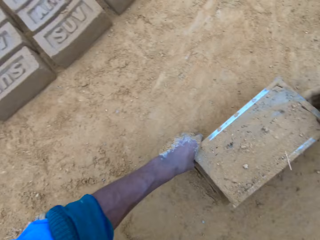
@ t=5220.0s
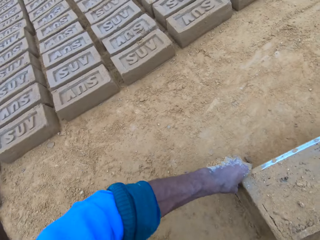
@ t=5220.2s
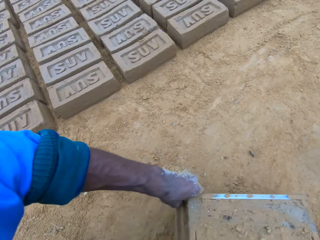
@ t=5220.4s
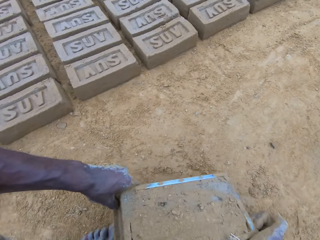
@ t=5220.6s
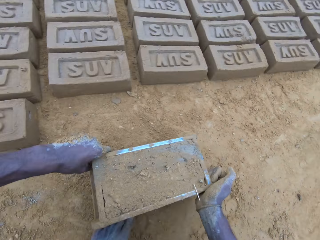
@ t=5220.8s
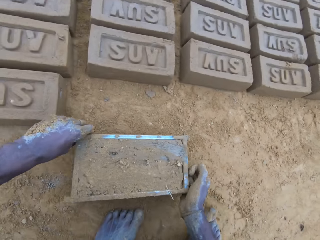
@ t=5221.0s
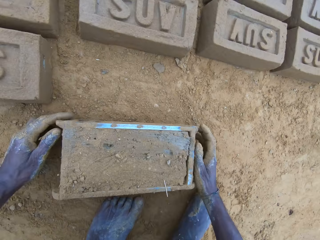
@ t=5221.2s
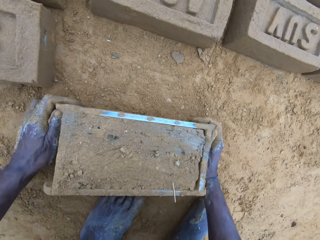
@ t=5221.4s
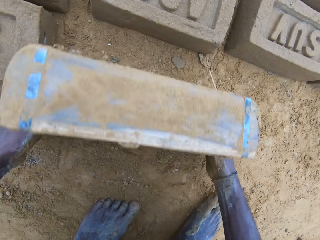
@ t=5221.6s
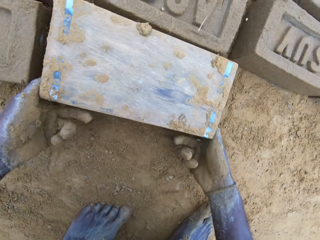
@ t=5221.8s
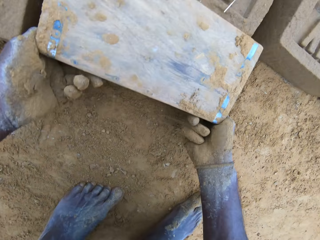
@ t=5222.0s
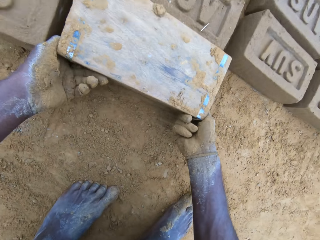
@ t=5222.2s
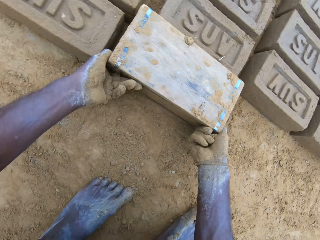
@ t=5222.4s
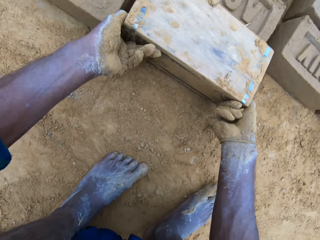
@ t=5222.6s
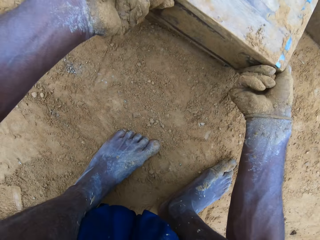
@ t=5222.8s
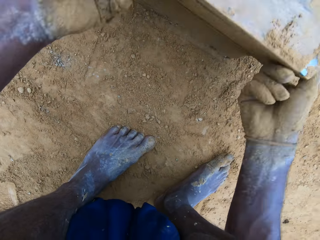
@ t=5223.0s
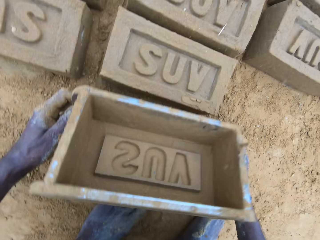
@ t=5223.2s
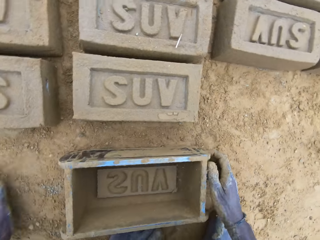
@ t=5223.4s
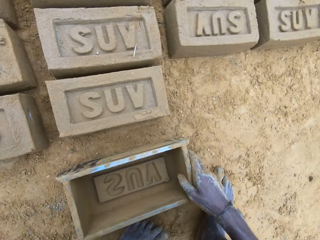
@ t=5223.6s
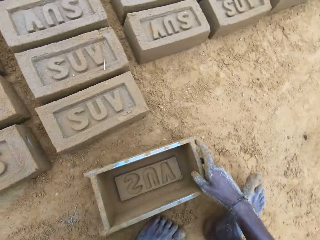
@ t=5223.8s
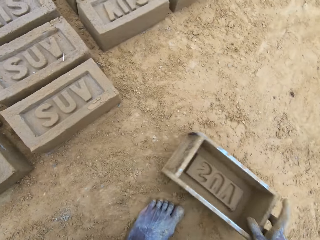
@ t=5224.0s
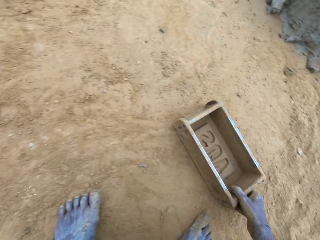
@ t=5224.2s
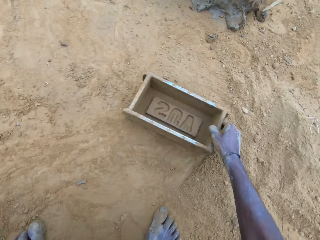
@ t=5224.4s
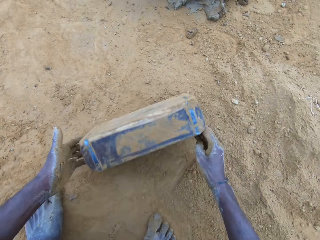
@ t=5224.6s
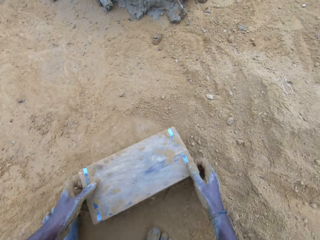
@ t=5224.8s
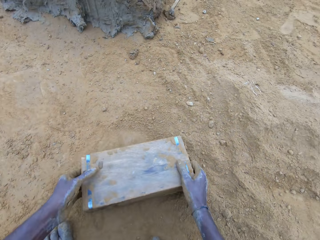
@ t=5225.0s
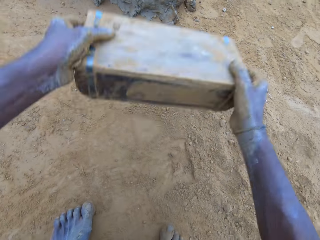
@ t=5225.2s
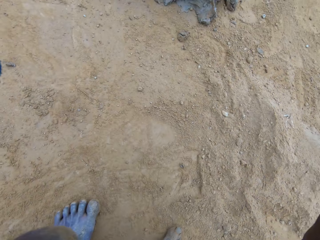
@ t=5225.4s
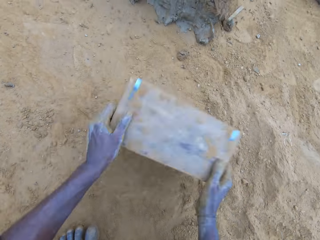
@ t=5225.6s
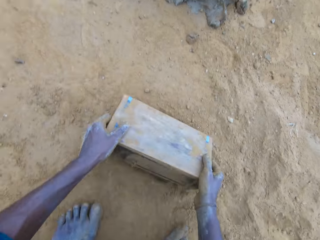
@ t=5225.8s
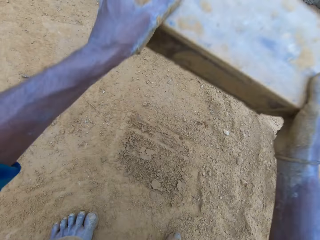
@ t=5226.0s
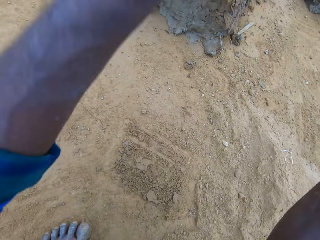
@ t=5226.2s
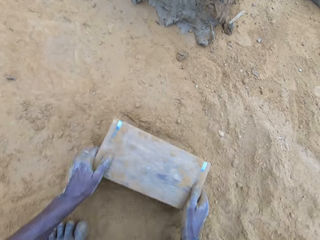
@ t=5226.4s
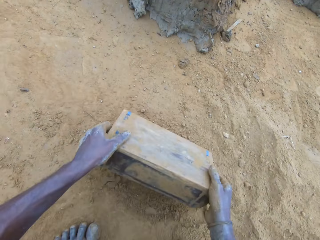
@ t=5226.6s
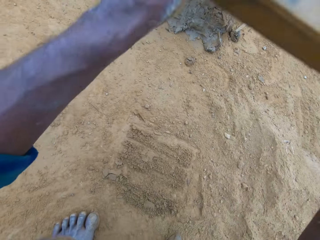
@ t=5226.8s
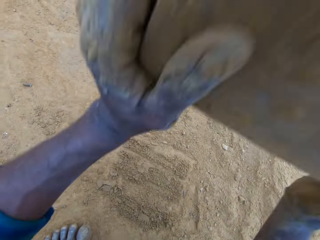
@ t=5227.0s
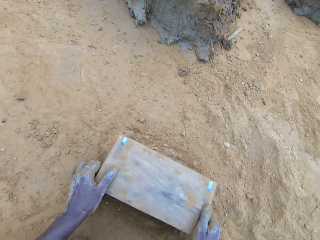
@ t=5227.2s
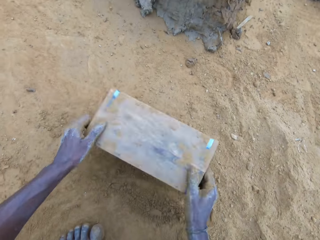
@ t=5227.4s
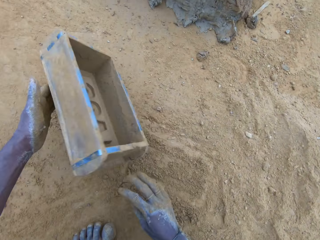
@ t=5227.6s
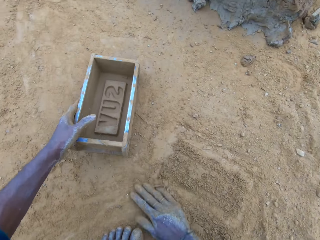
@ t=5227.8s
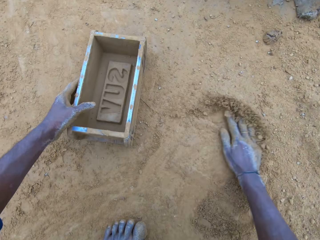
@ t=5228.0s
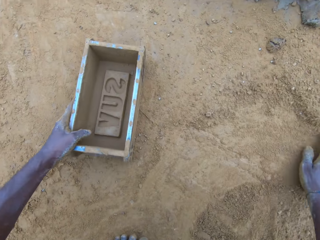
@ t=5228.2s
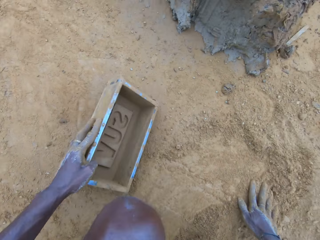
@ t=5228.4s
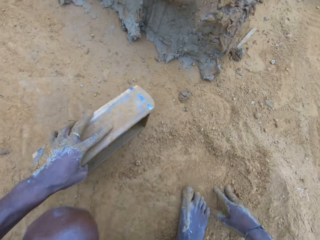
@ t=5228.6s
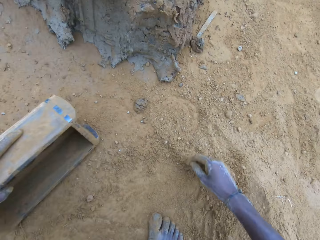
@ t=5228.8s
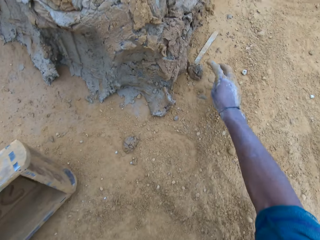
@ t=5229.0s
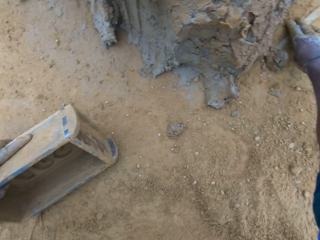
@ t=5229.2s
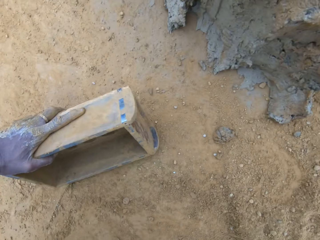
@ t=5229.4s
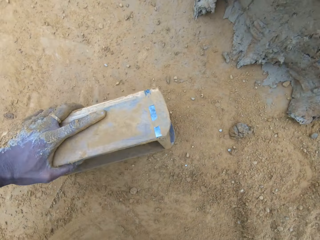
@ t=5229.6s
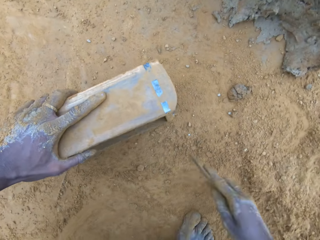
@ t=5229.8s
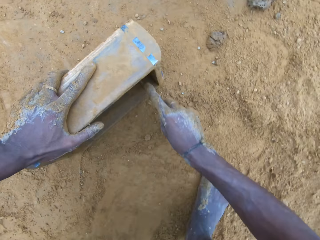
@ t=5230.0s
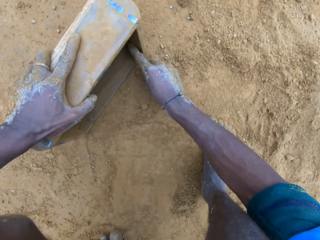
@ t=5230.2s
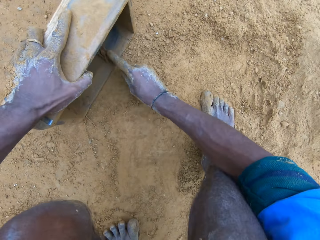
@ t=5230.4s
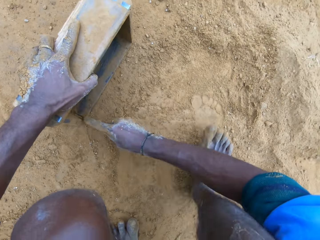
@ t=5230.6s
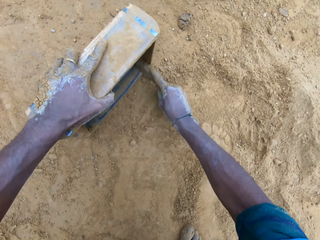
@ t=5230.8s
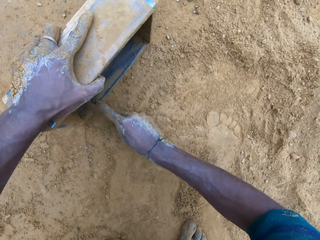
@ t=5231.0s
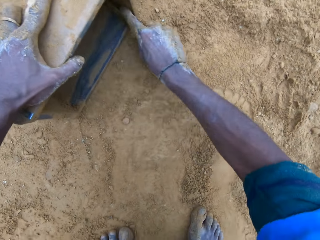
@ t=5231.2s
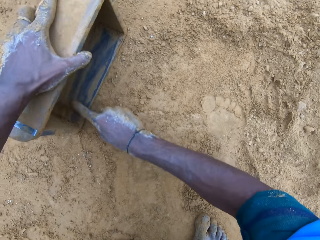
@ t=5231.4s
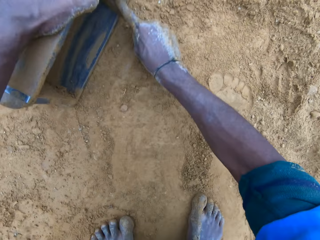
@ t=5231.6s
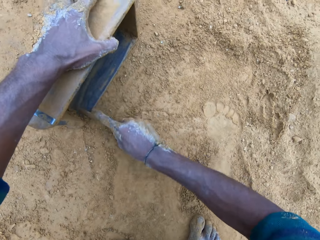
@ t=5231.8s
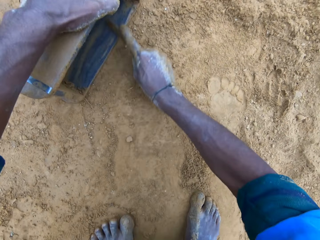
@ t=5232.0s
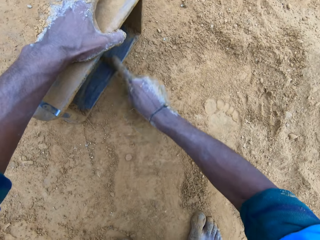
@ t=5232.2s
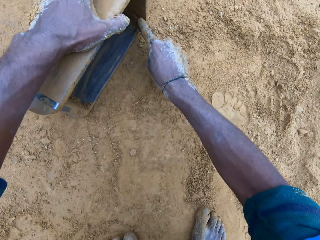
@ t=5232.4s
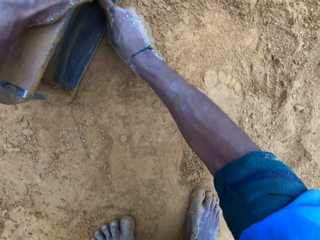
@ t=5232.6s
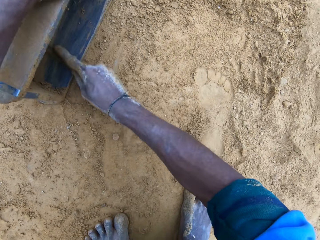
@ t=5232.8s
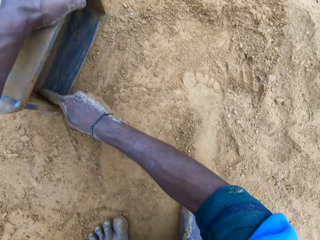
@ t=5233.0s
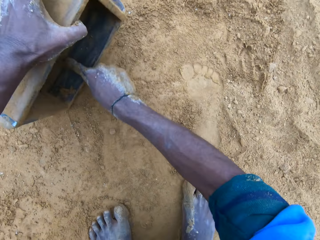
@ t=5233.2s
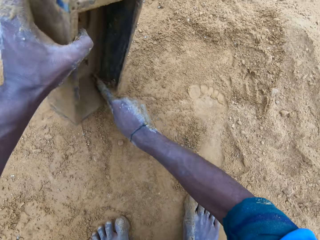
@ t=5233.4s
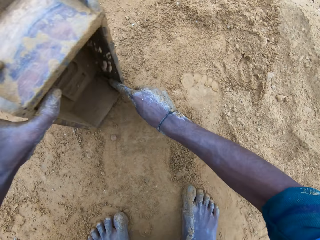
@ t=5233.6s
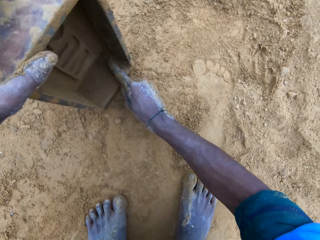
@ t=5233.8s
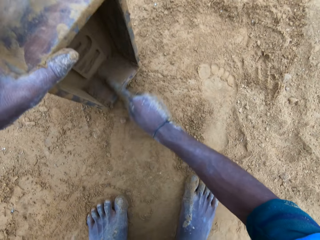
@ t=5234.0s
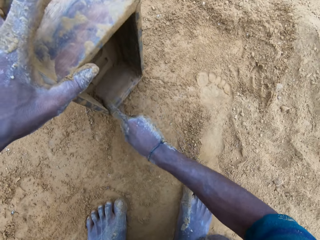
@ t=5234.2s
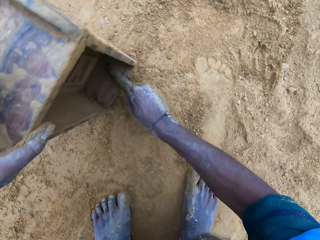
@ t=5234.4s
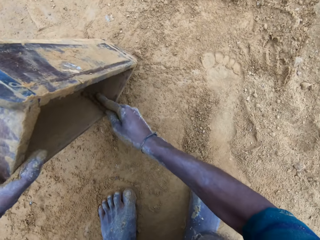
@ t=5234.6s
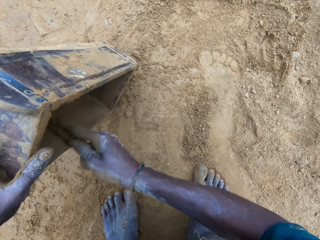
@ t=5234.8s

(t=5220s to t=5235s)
The camera wearer sprinkles soil on the mud. He moves the brick mold or box. He picks up the box and puts the box down. He turns over the wet clay in the brick mold on the ground. He removes the brick mold. He drags the brick mold on the ground. He hits the brick mold on the ground. He rubs his hand on the ground. He picks up a metal on the ground. He scrapes mud off the interior of the brick mold with the metal.

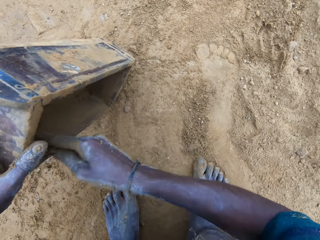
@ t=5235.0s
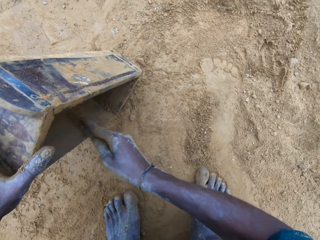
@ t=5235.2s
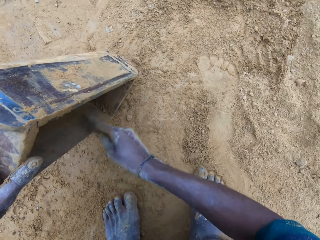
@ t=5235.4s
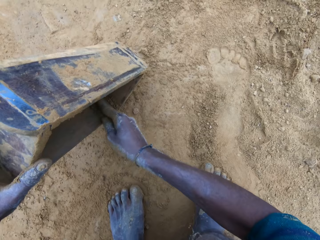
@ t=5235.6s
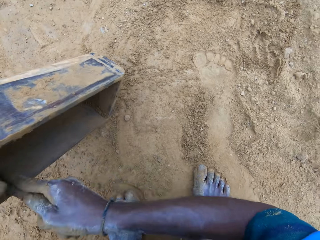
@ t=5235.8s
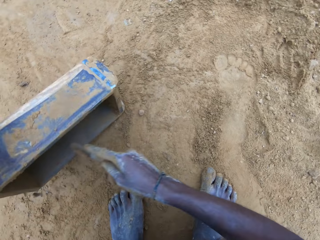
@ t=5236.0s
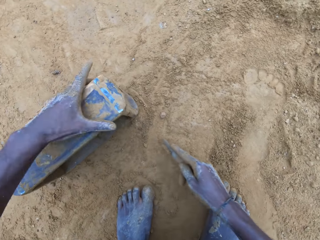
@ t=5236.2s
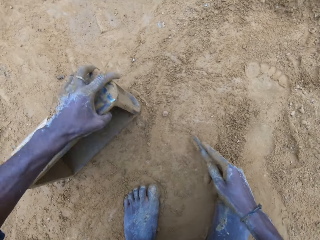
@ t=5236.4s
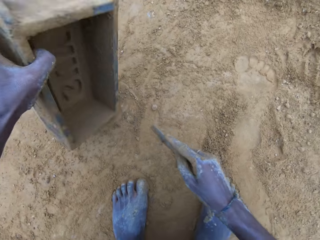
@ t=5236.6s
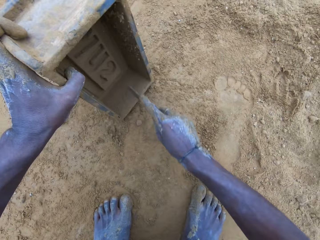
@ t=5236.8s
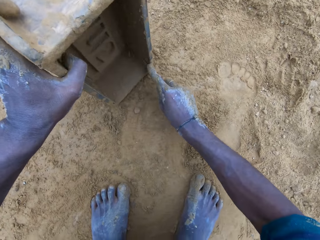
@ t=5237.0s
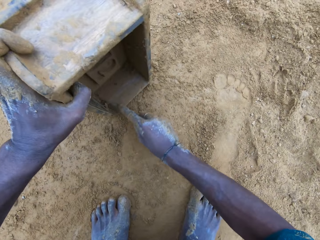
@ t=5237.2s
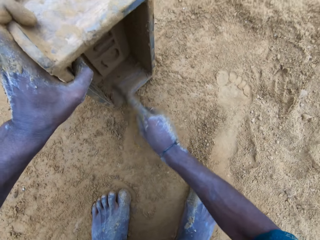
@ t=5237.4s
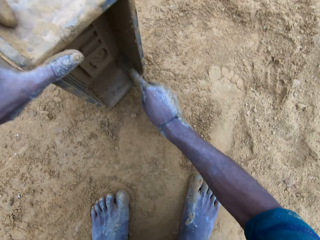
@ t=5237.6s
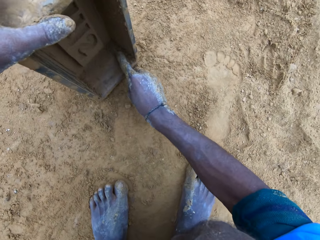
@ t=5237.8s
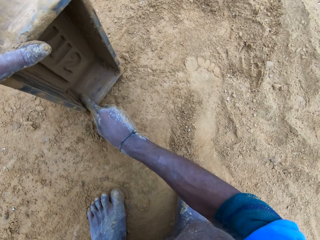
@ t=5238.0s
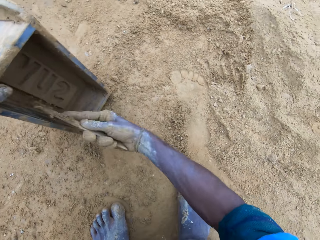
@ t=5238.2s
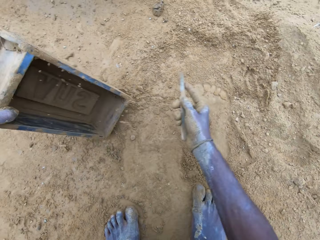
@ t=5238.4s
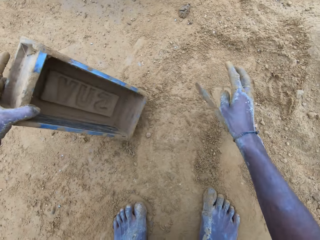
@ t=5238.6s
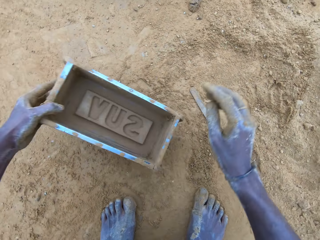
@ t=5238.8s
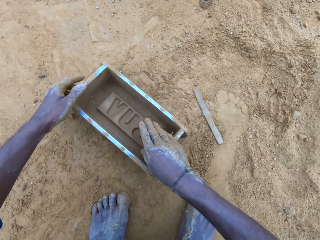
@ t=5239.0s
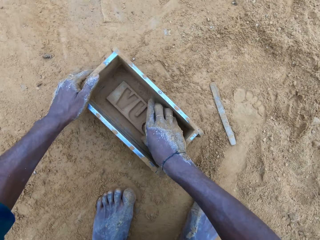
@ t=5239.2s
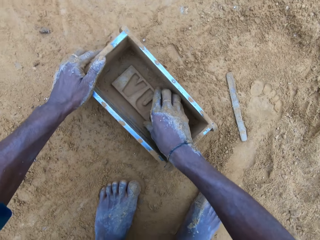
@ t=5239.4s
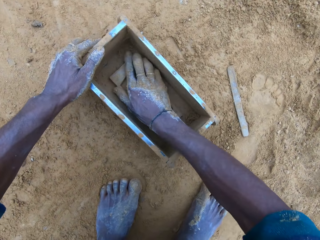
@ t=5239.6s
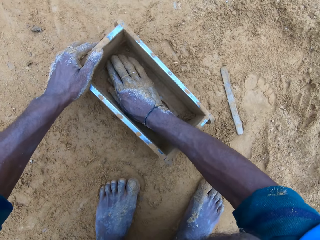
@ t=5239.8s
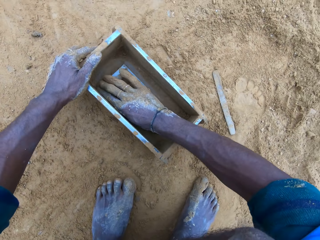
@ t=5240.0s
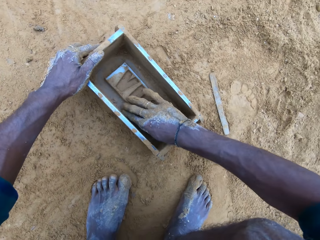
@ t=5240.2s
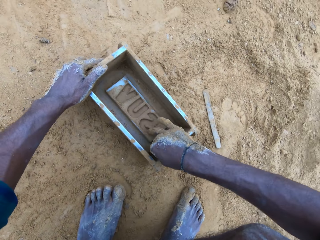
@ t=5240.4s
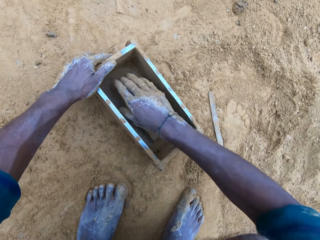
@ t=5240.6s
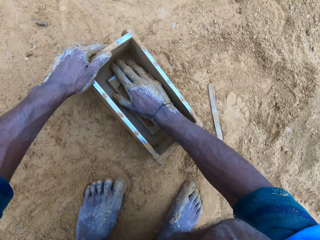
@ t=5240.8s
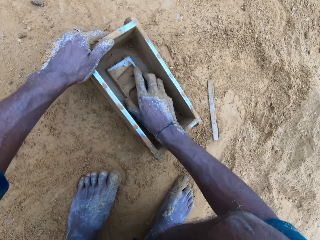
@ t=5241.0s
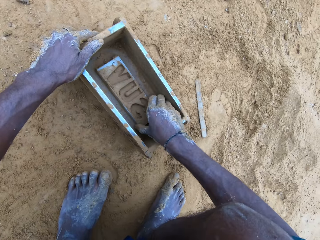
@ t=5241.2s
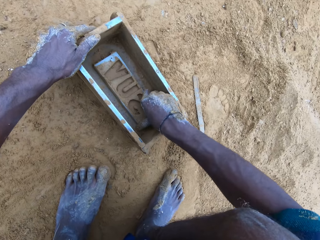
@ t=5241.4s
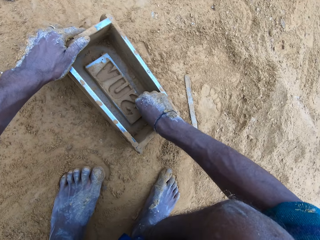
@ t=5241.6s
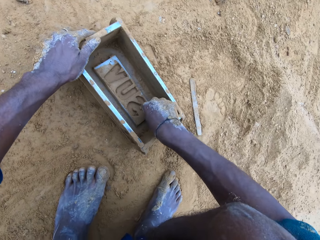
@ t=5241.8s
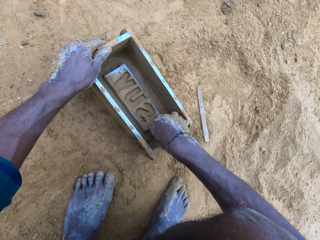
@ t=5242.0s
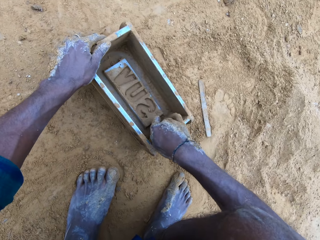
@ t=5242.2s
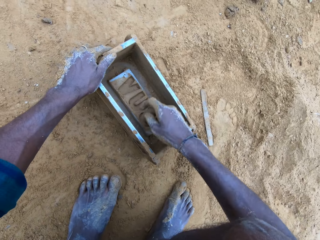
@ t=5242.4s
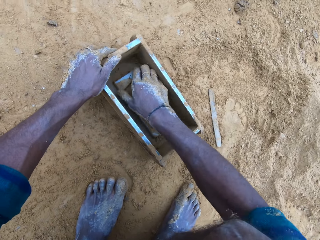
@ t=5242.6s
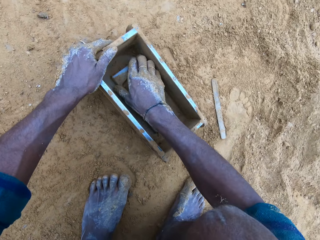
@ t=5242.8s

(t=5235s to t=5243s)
The camera wearer drops the metal on the ground. He rubs his right hand in the brick mold.
